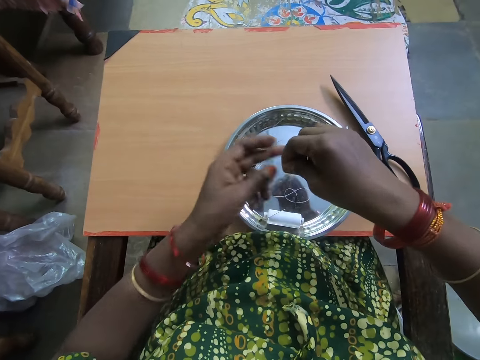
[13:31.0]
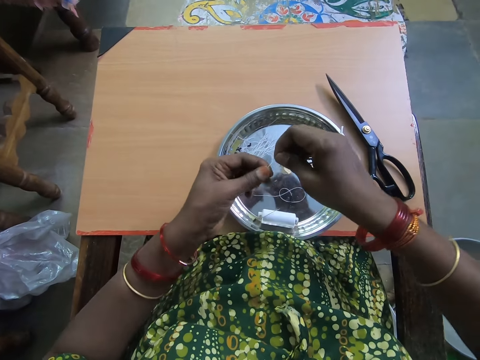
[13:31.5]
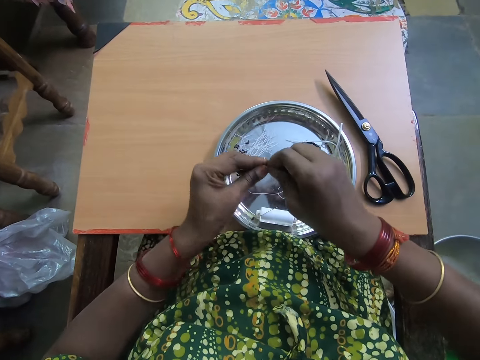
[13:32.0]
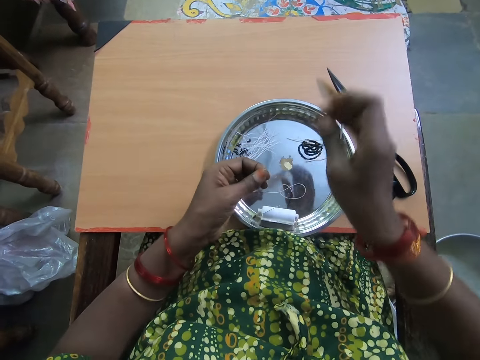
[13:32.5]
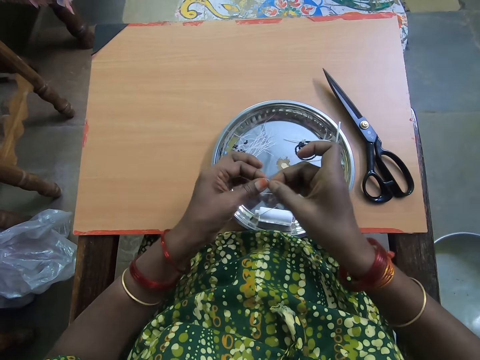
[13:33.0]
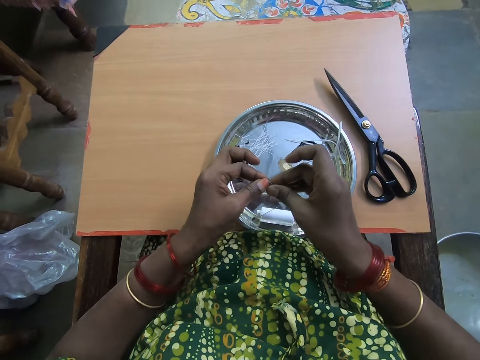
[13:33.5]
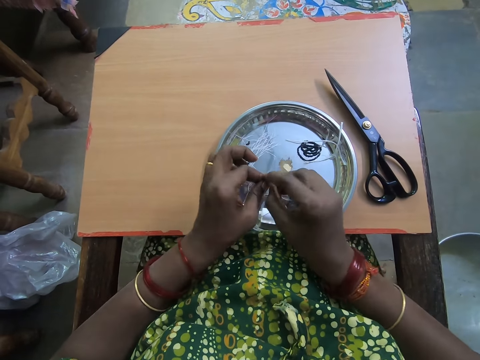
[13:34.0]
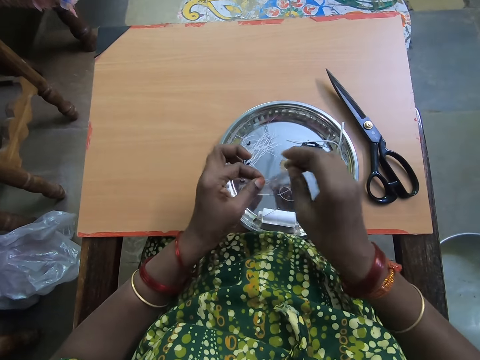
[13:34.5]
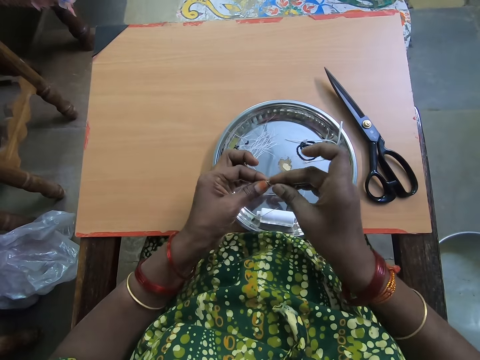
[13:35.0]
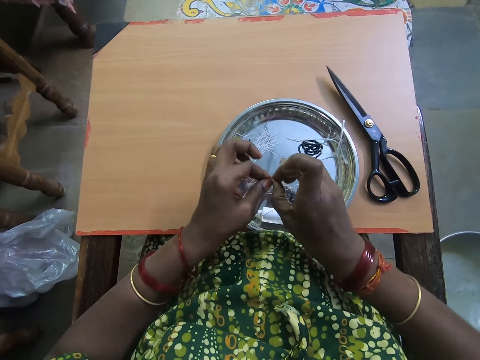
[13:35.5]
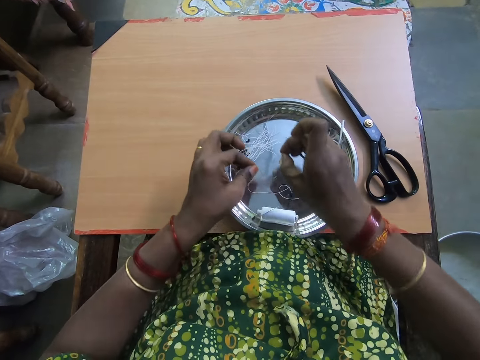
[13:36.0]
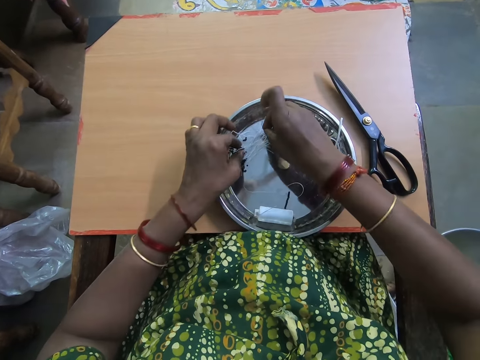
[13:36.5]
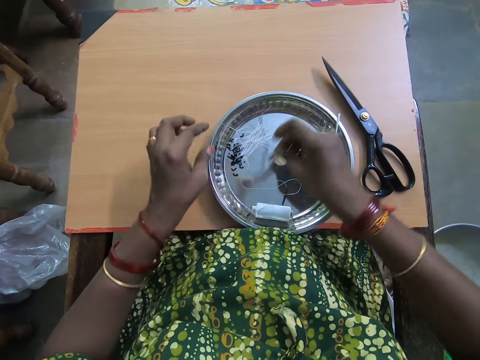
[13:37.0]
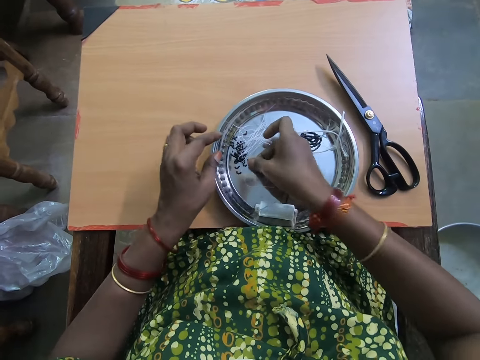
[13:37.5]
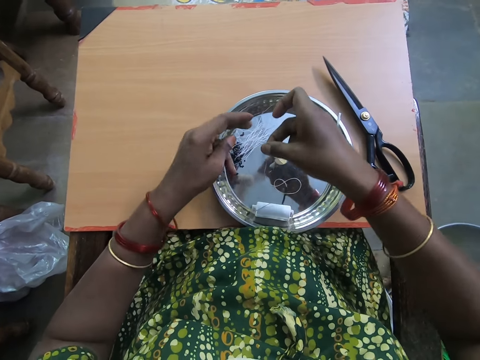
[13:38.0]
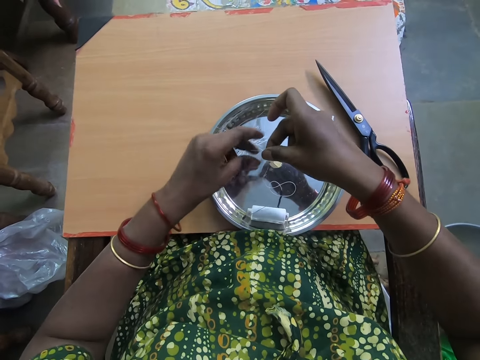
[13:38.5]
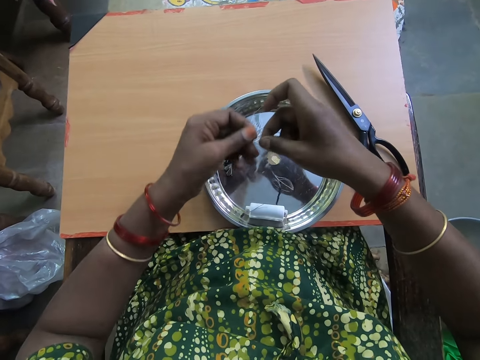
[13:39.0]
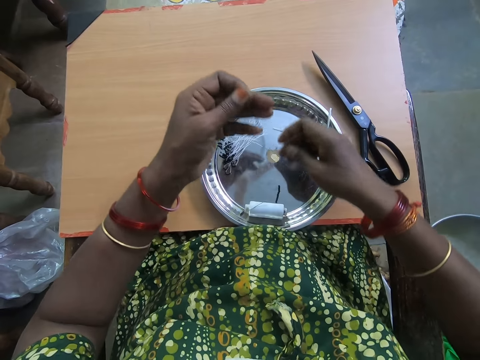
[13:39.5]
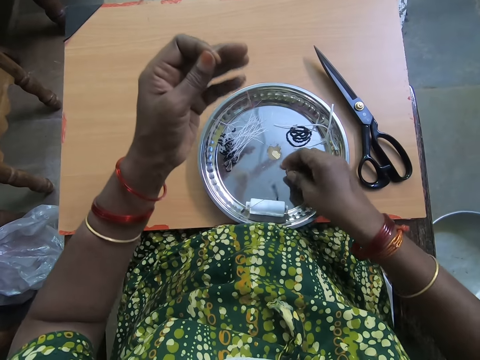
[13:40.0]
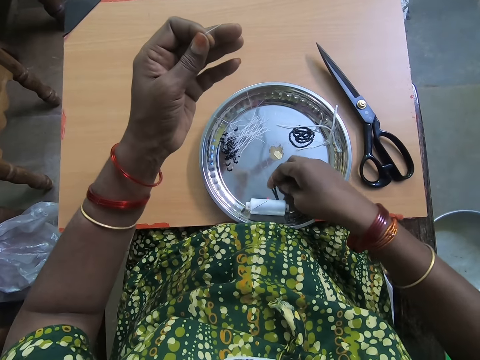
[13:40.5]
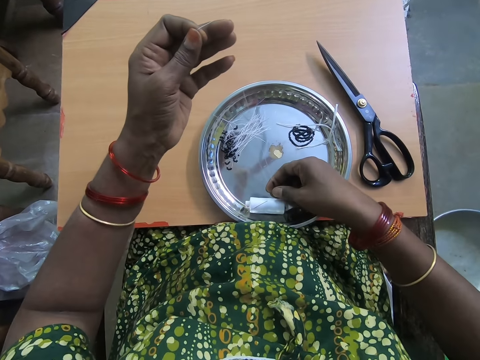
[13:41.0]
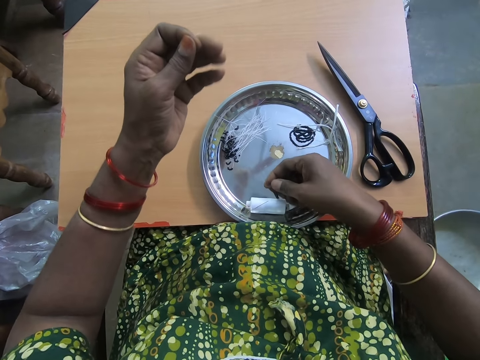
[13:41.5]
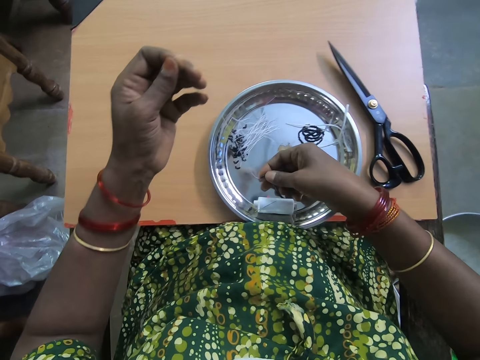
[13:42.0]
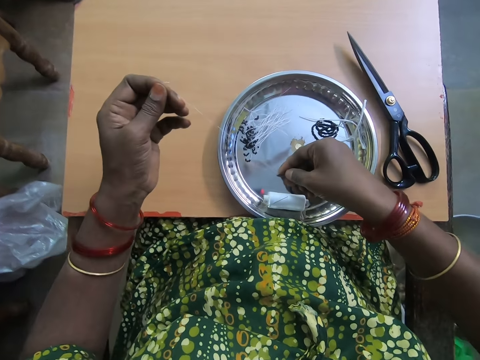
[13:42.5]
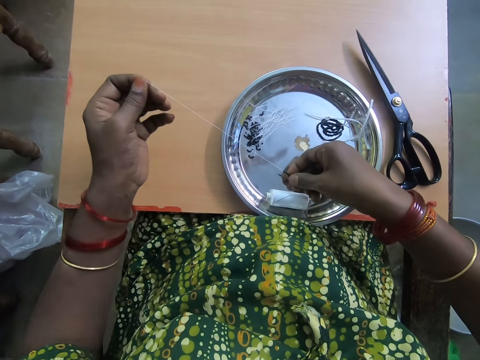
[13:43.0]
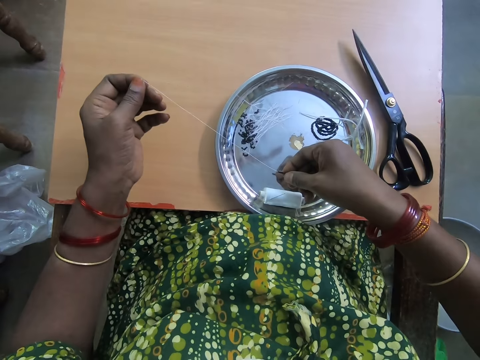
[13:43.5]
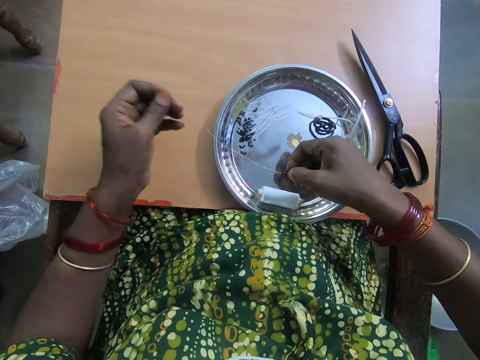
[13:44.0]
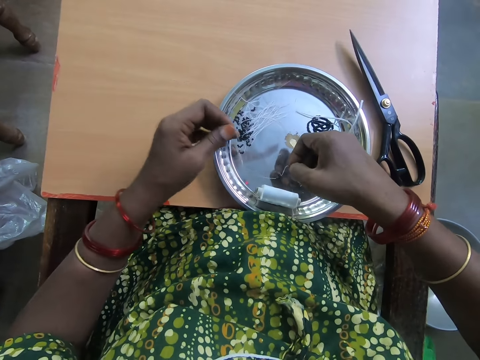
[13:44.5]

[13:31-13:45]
The camera wearer folds the polyester yarn with hands. She drops the beaded thread or polyester yarn on the plate with both hands. She picks the beaded thread from the plate with her right hand. She pulls the thread with her left hand. She straightens the polyester yarn with hands. She separates the beads in the thread with her right hand.

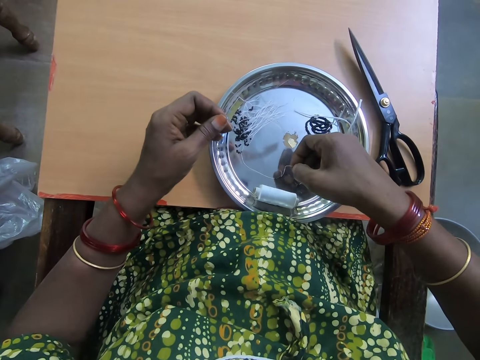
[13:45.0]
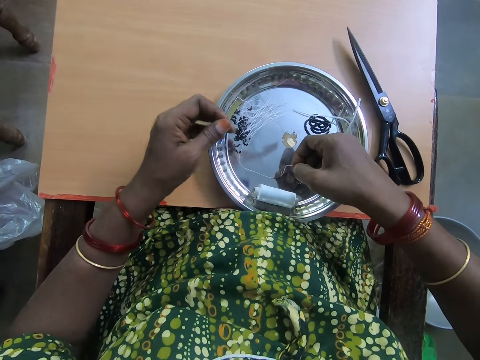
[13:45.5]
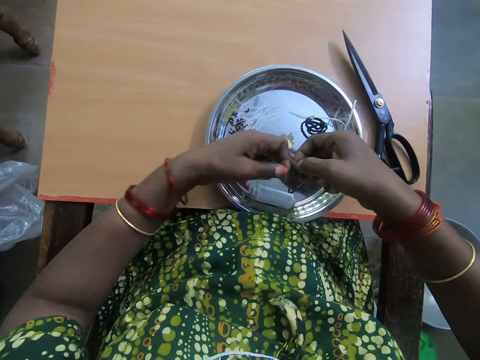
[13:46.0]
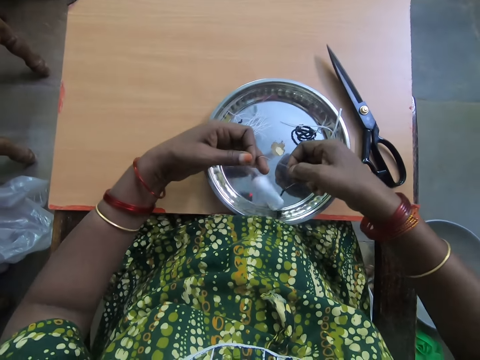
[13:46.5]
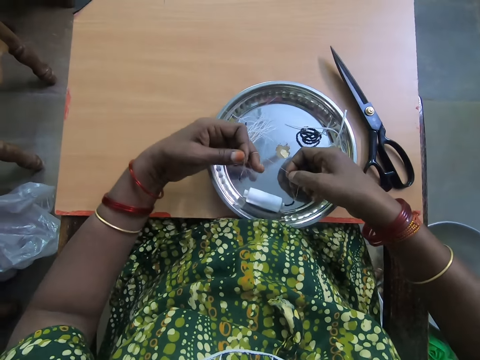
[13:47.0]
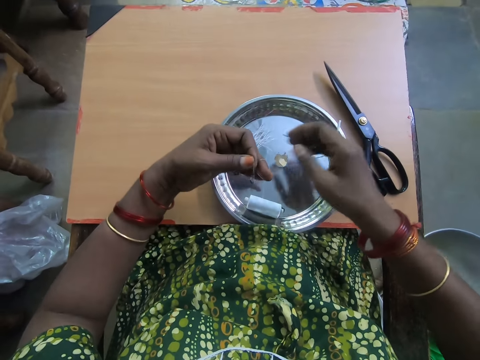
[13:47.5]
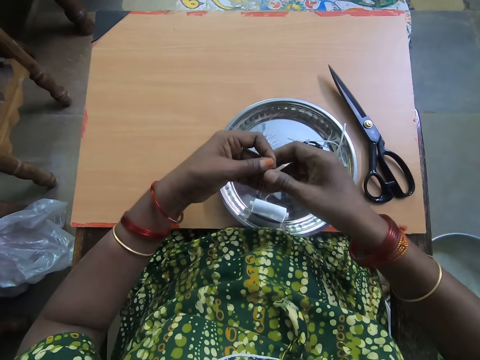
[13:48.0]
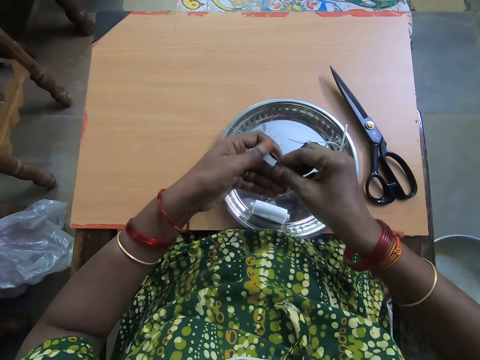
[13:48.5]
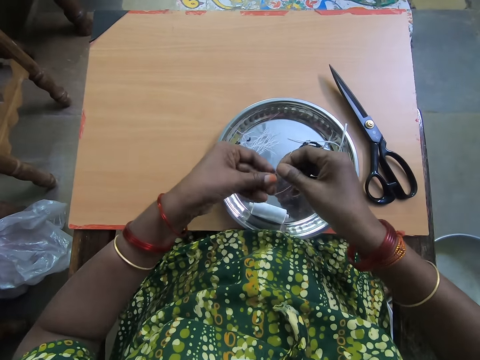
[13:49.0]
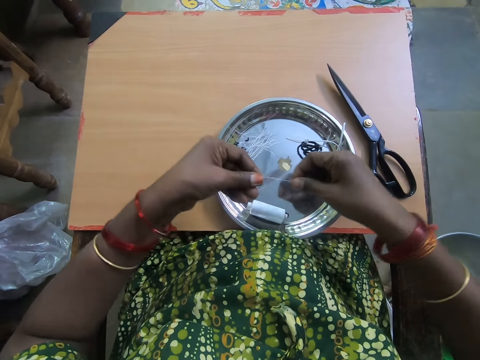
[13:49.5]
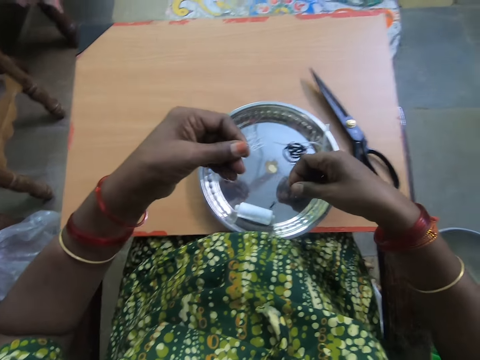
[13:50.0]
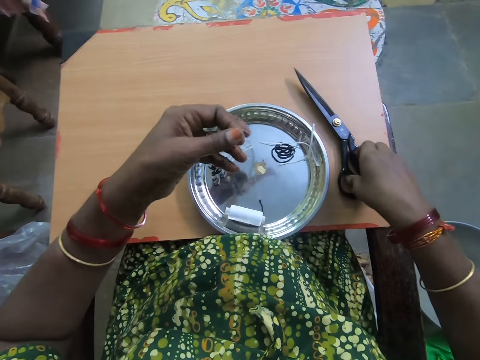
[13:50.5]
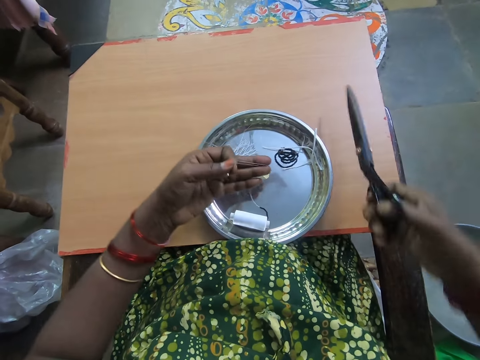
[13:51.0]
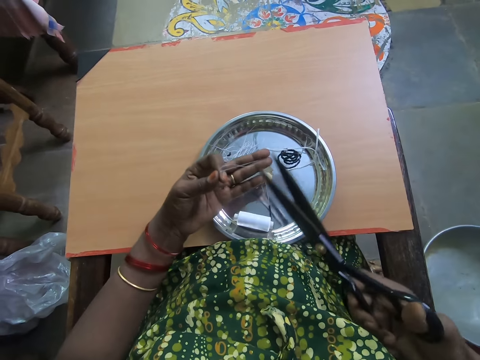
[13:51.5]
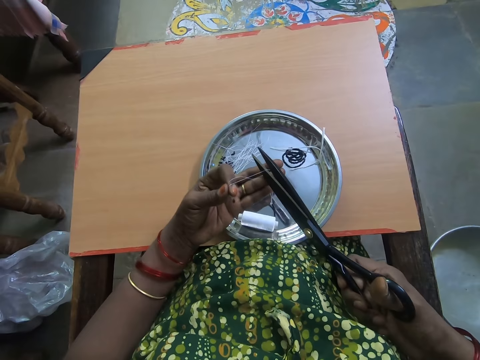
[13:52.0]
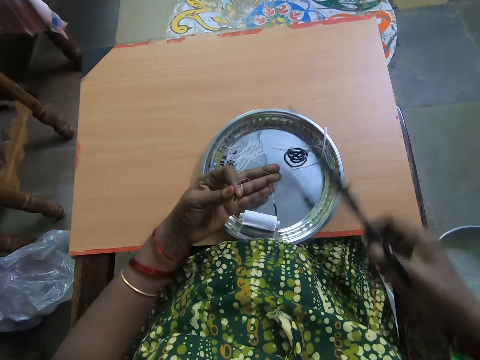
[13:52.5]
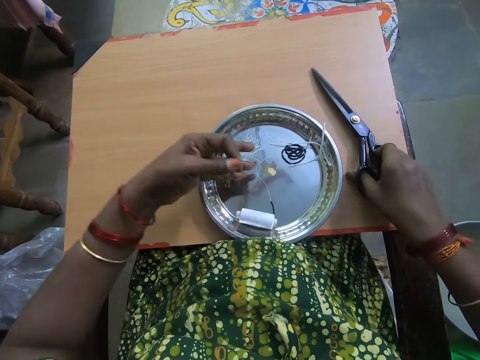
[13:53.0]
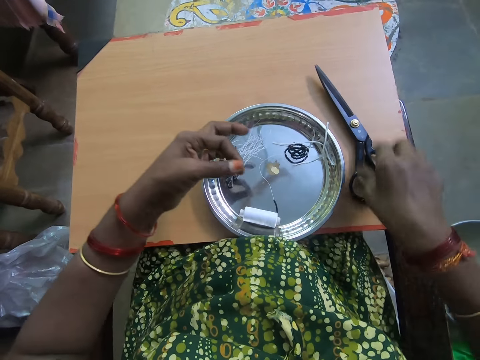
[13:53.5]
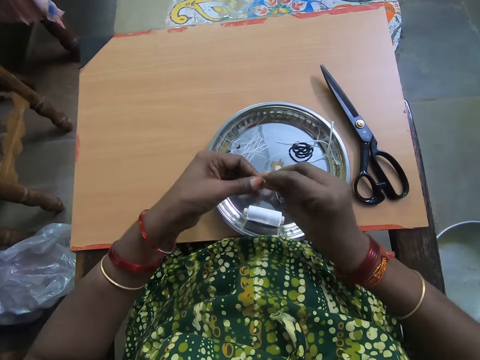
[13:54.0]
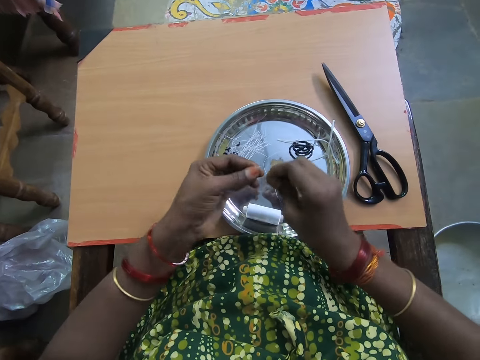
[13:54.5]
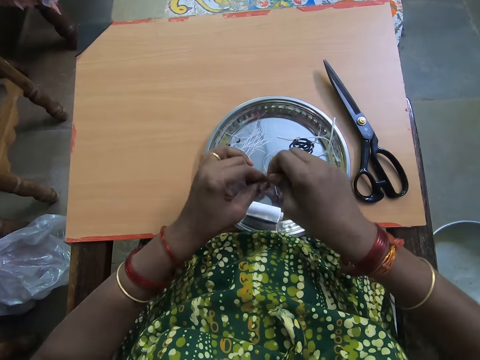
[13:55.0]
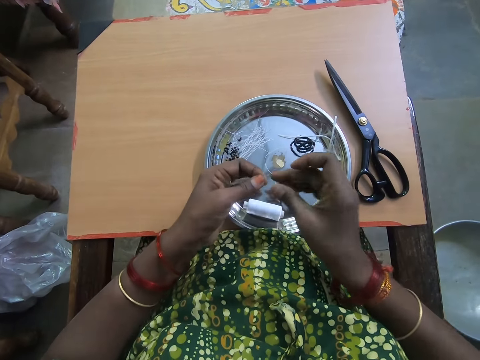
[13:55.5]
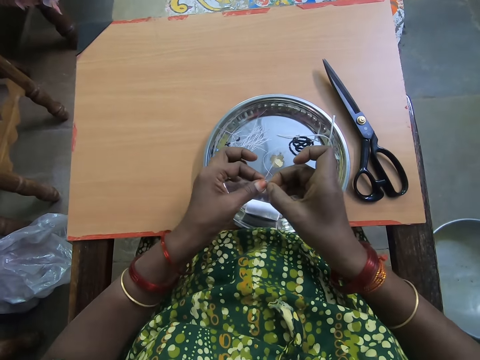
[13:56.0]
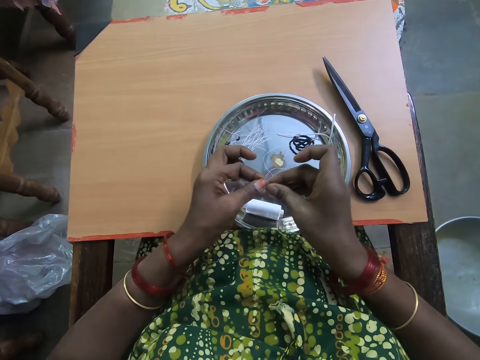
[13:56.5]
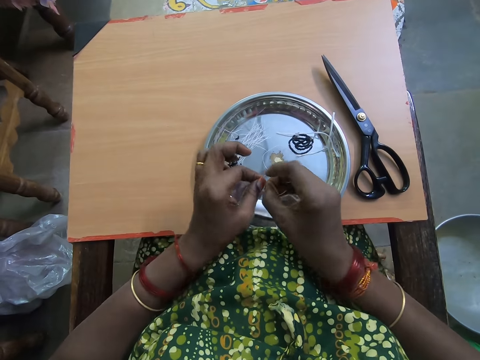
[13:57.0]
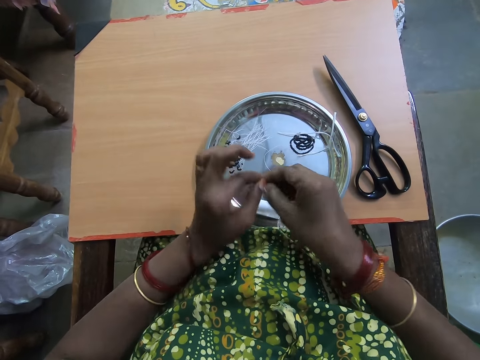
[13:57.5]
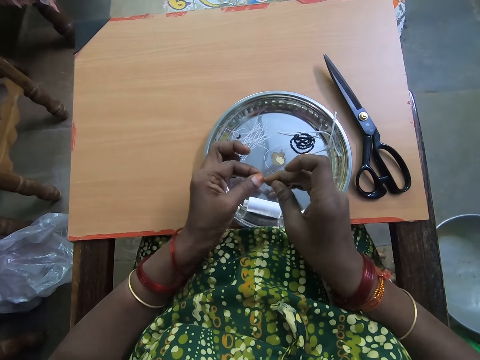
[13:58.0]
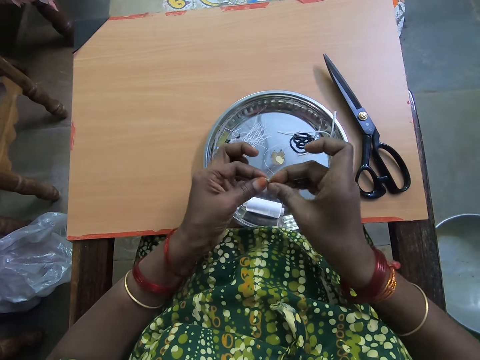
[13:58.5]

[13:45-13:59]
The camera wearer picks the other side of the thread with her left hand. She holds the tip of the thread with her right hand. She makes a knot on the bracelet thread. She picks up a pair of scissors from a table with her right hand. She cuts the thread with the scissors. She drops the scissors on the table with her right hand. She ties the tip of the thread with both hands.
